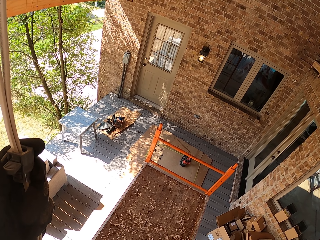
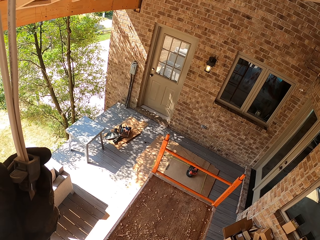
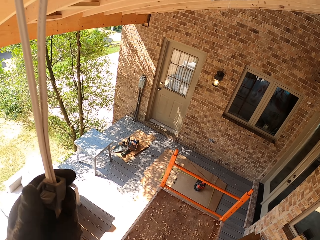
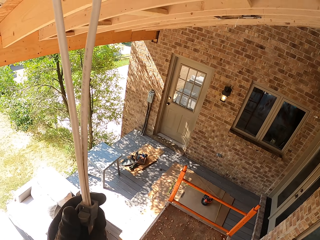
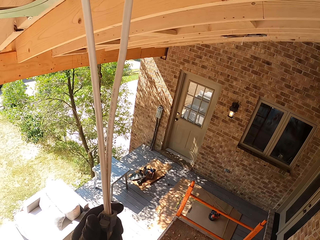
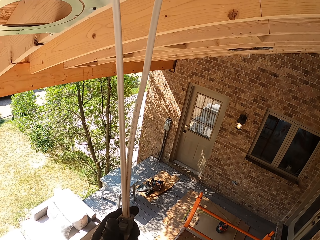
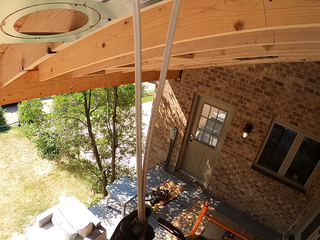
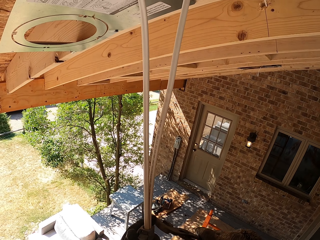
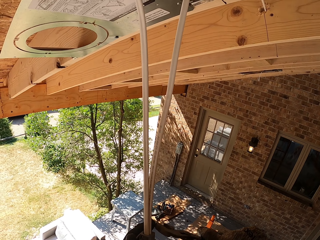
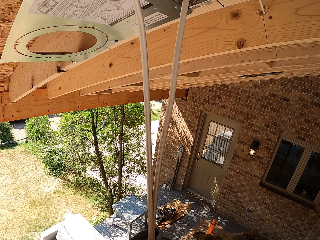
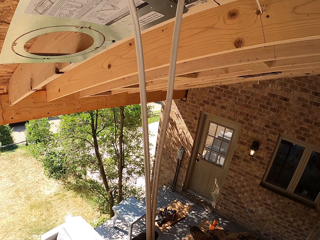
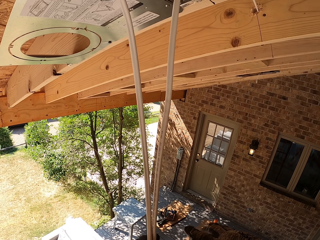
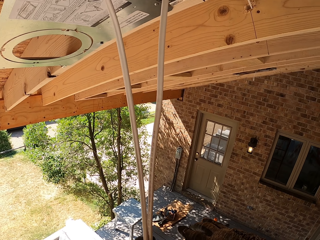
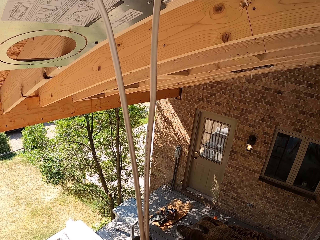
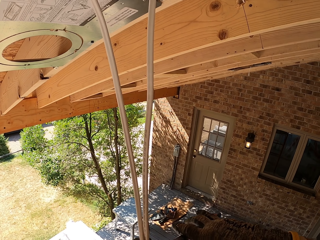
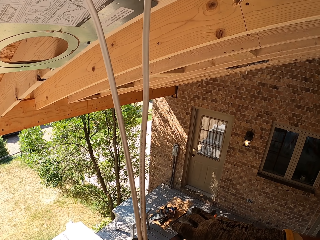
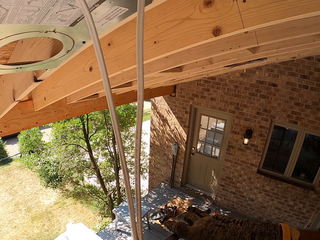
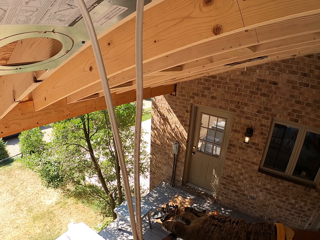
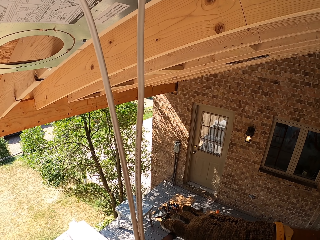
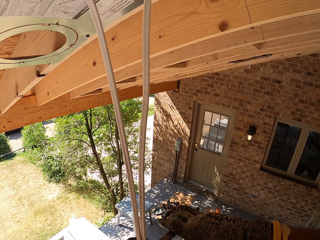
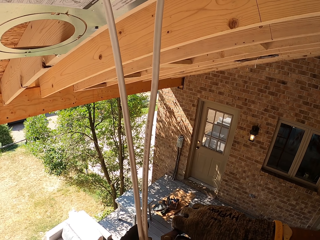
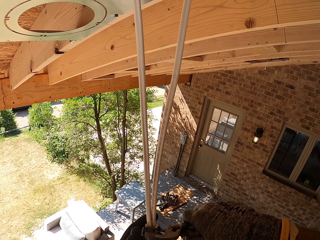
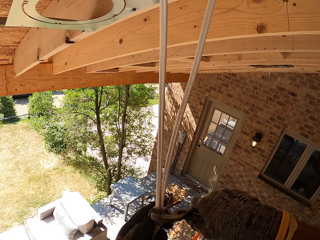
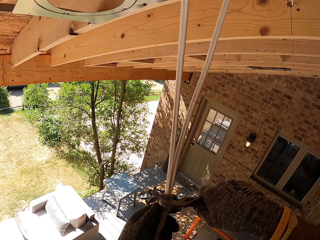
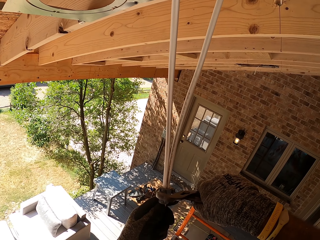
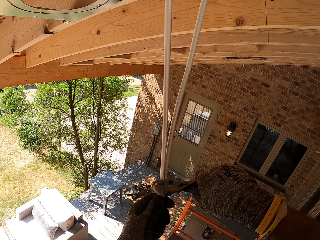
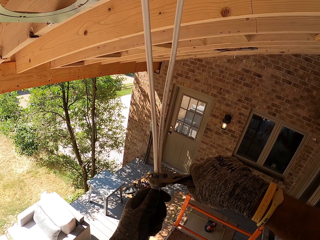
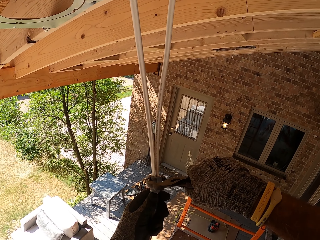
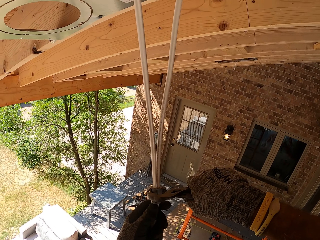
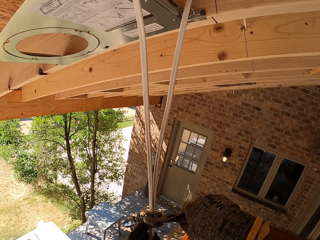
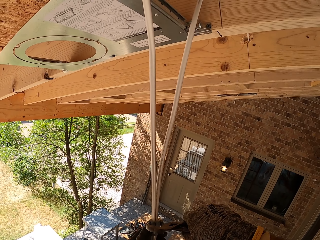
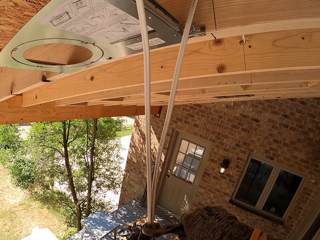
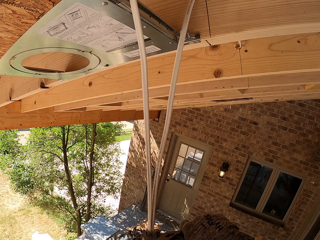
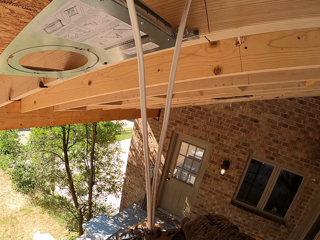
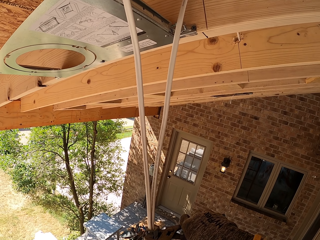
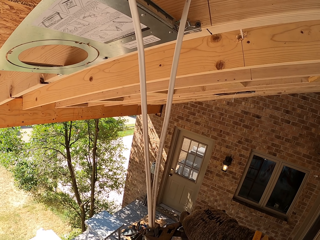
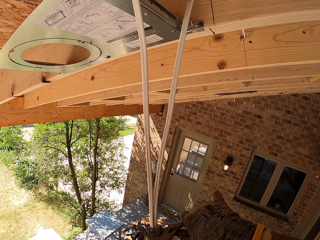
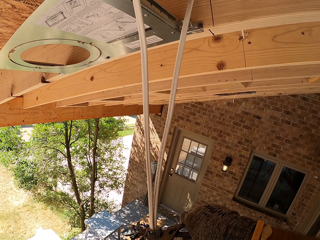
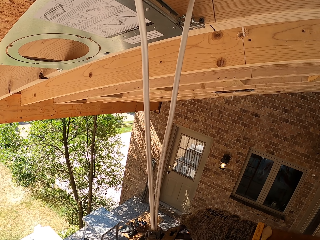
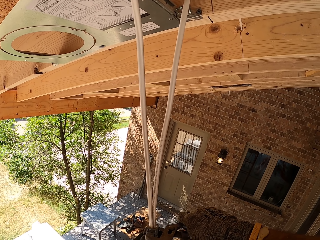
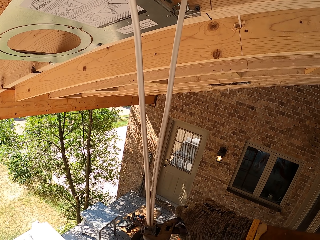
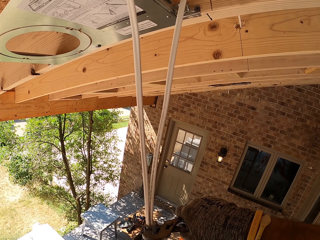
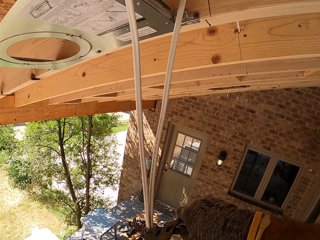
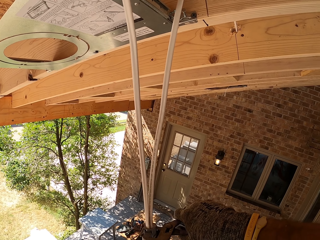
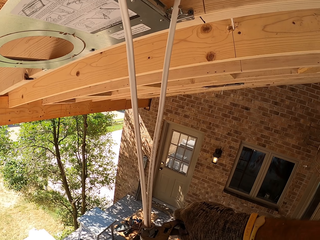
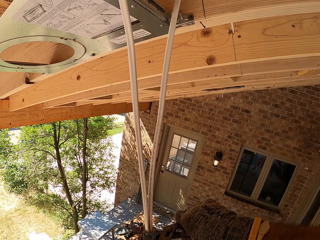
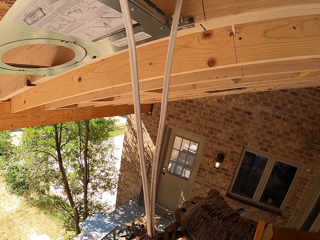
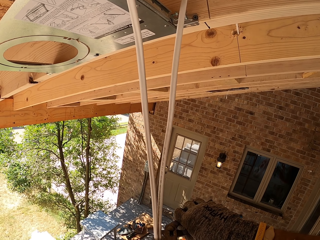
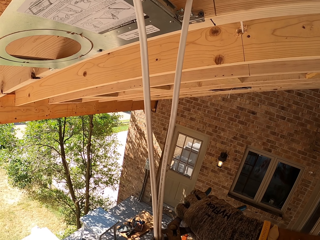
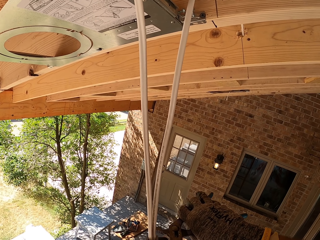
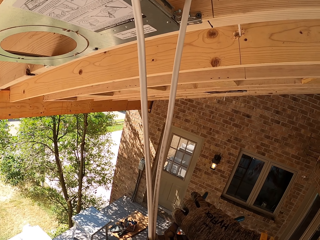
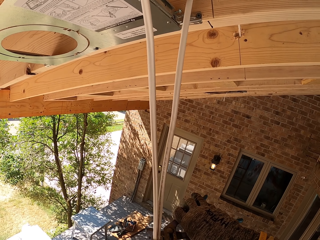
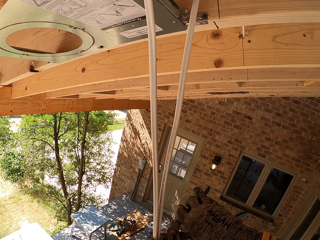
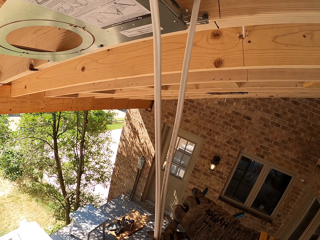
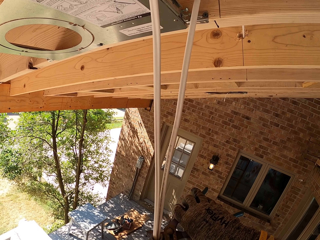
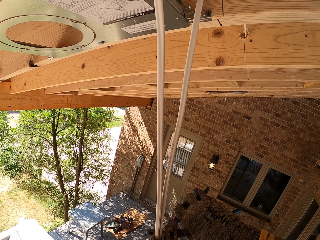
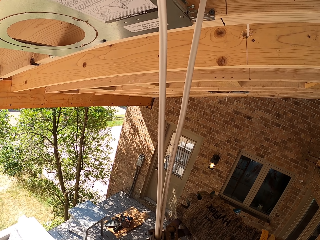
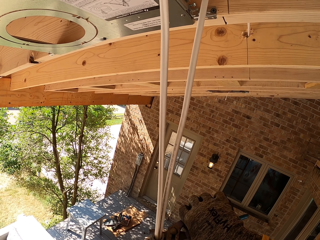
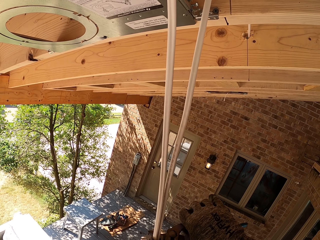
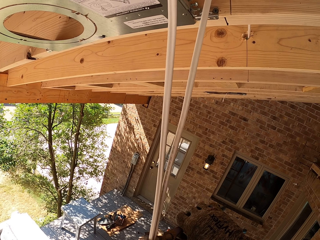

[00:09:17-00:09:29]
The camera wearer tightens a plug with adjustable pliers. They tighten a cable clip.

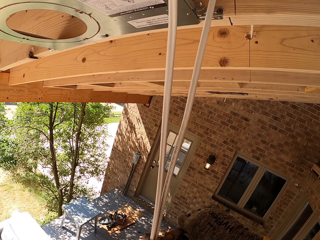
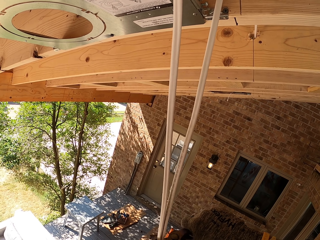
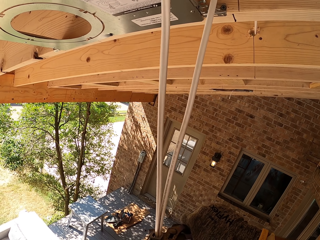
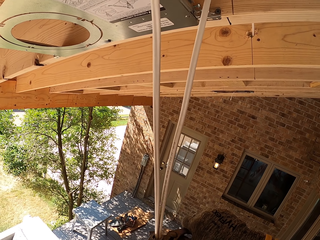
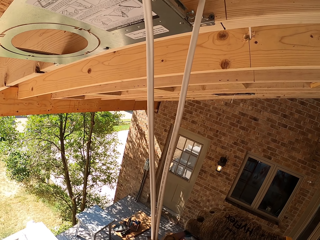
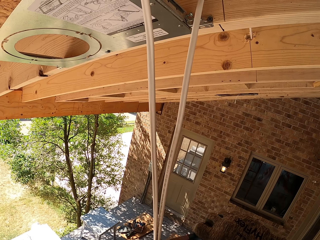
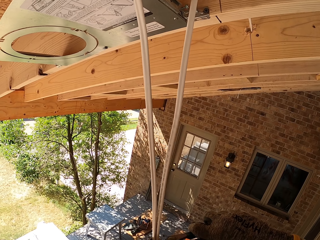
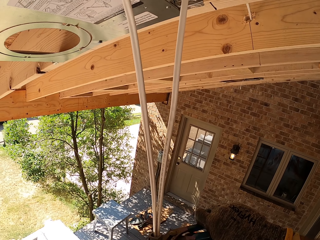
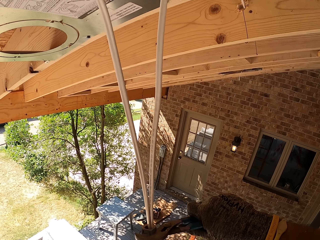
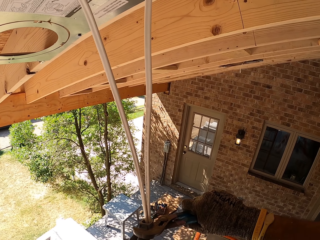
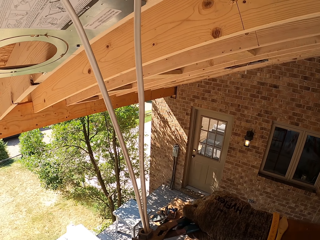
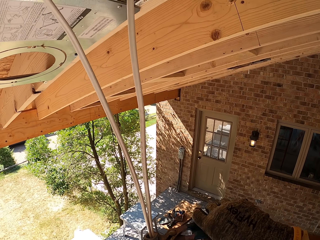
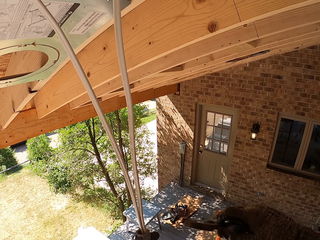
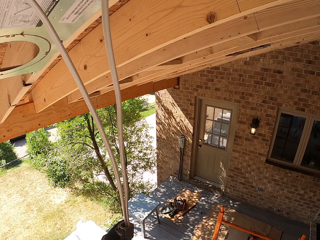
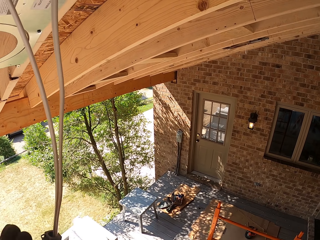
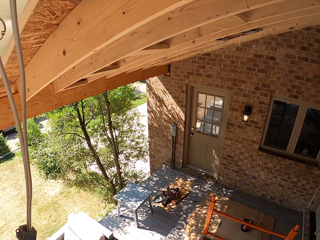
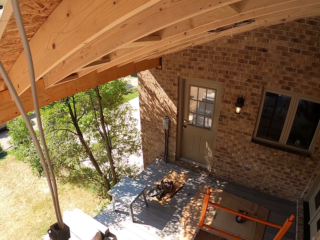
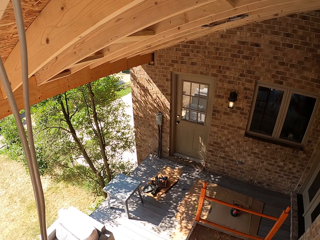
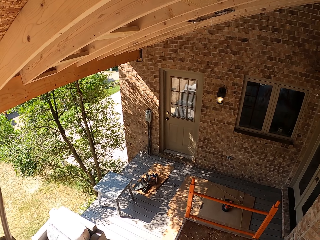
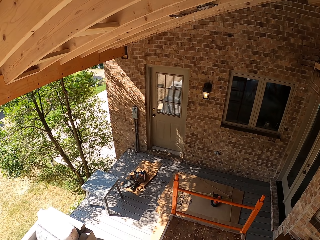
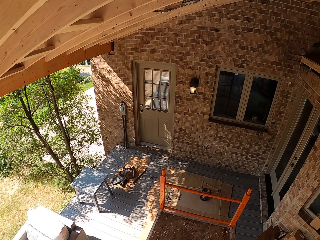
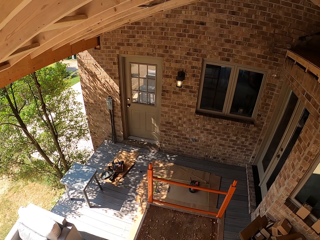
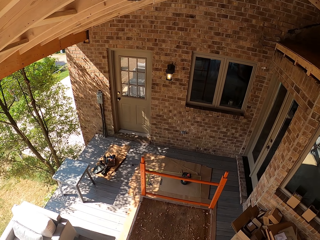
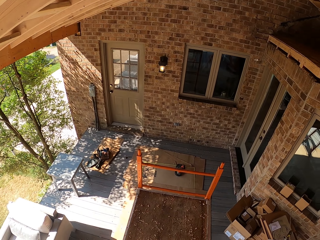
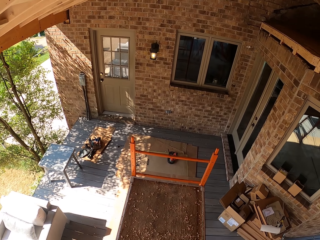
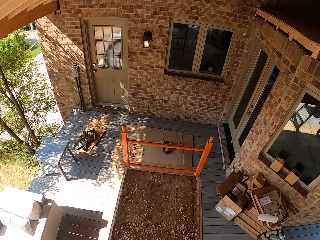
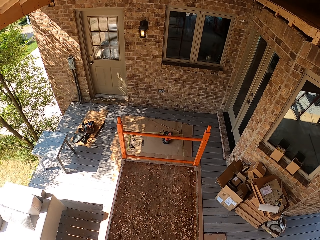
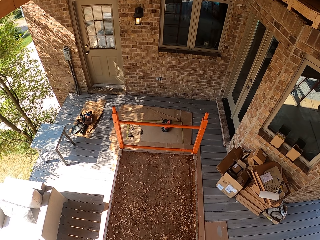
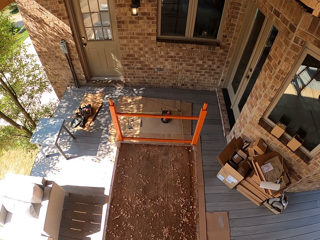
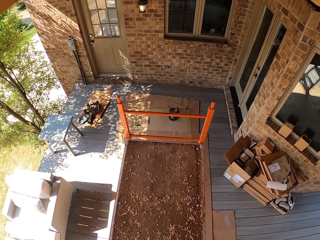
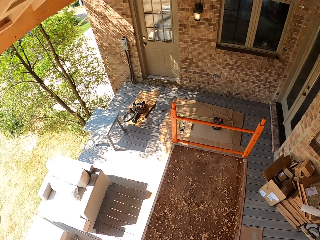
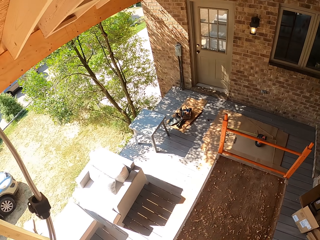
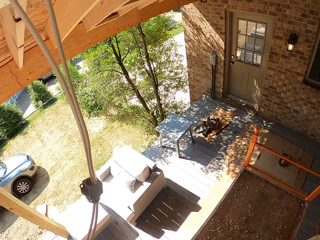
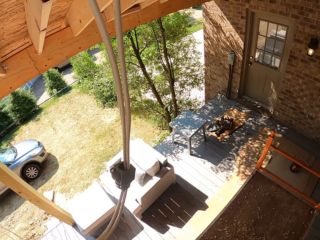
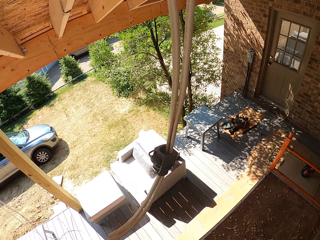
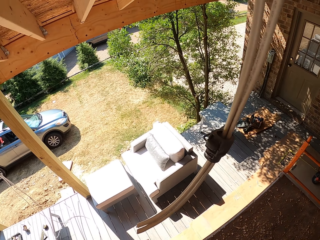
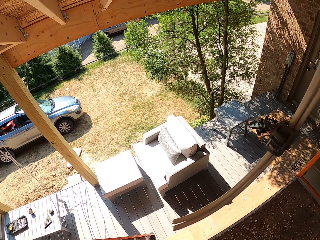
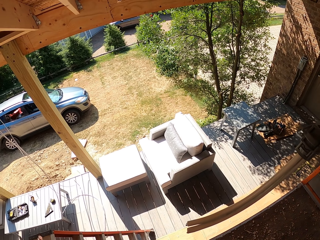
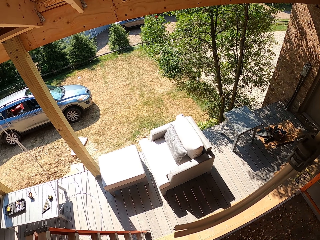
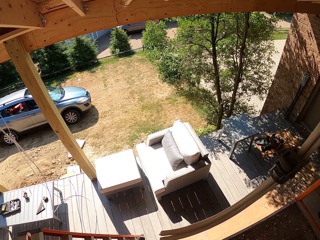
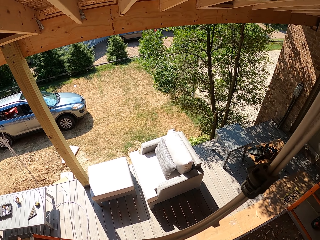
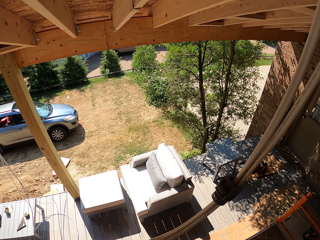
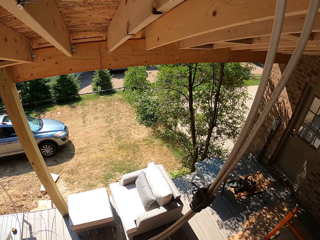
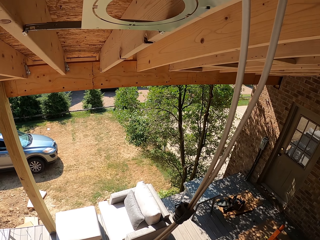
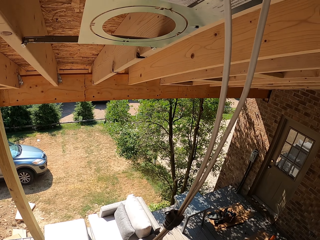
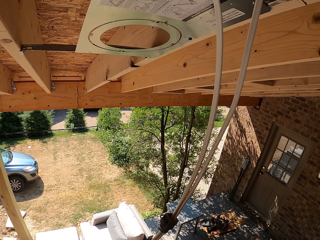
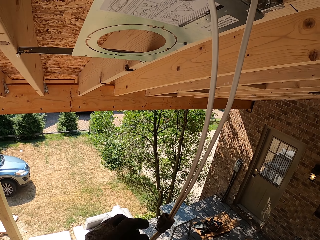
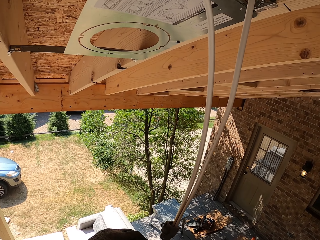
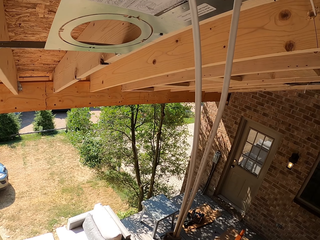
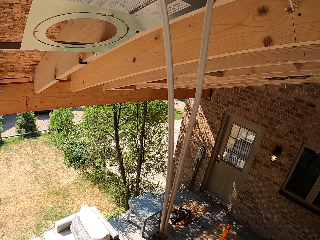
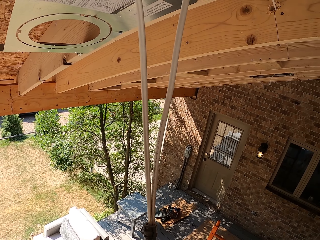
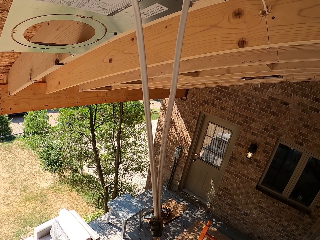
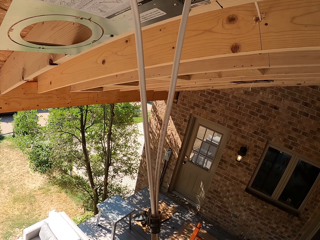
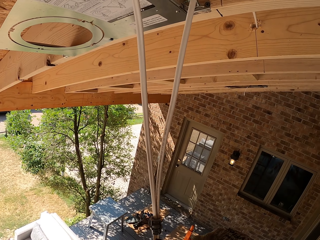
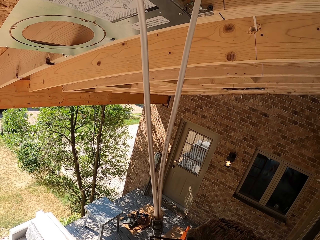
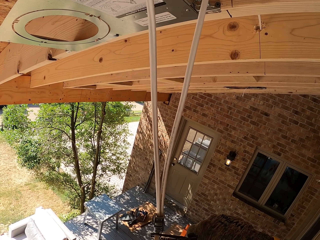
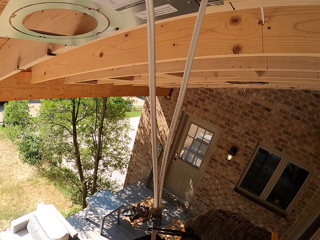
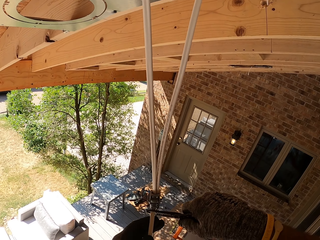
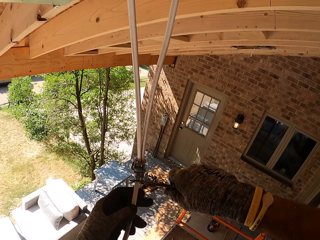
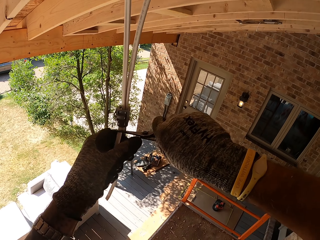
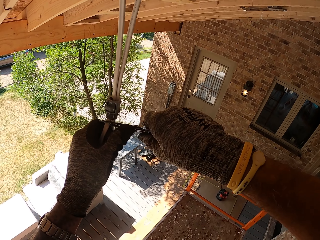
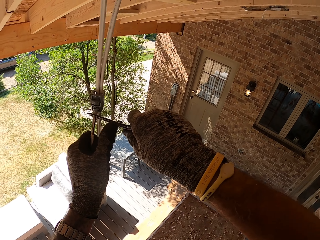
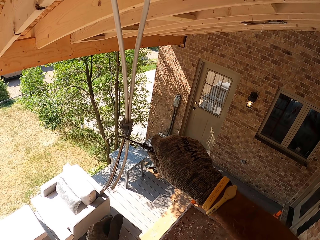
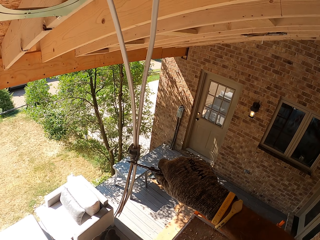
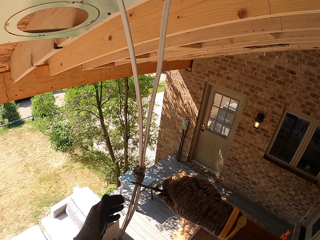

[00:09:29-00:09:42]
The camera wearer withdraws the pliers. They strip wire covers with a wire stripper.
